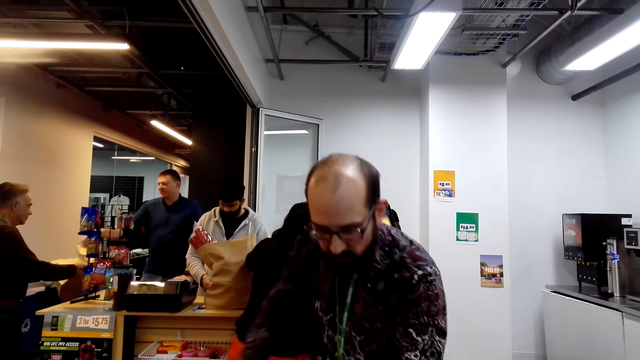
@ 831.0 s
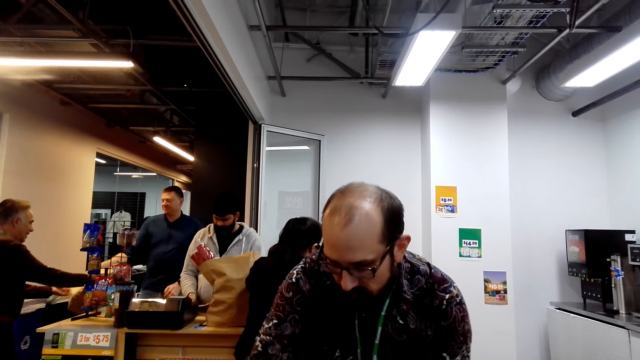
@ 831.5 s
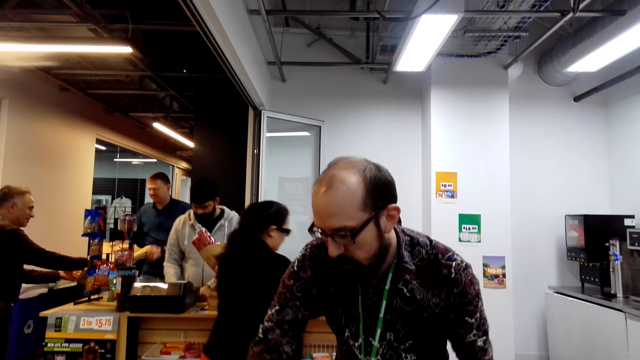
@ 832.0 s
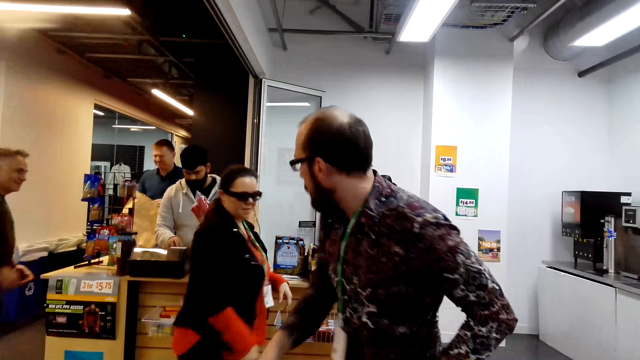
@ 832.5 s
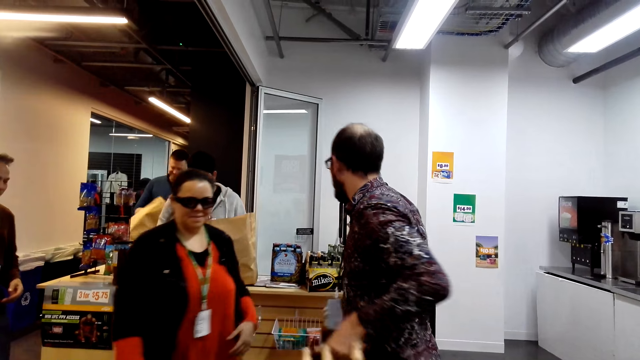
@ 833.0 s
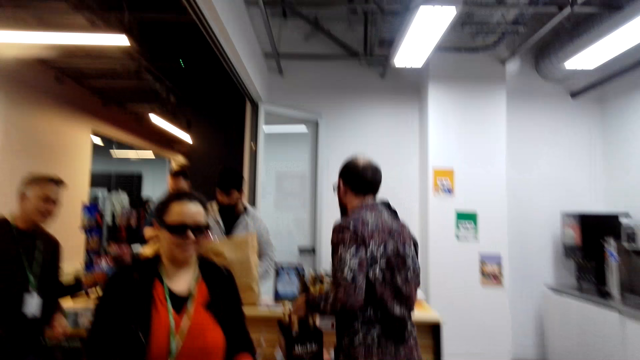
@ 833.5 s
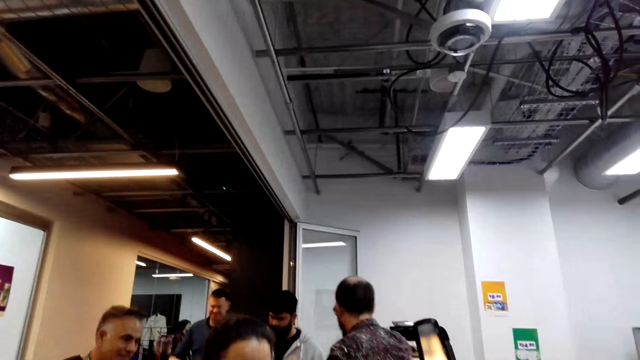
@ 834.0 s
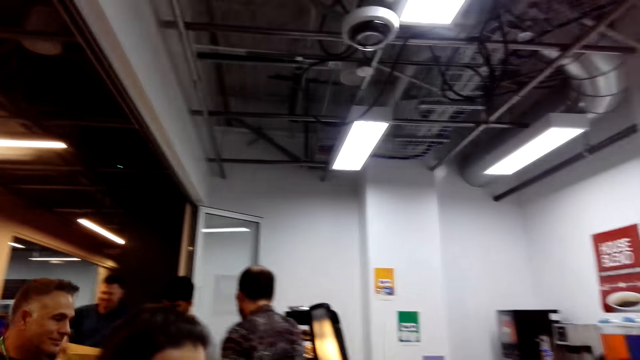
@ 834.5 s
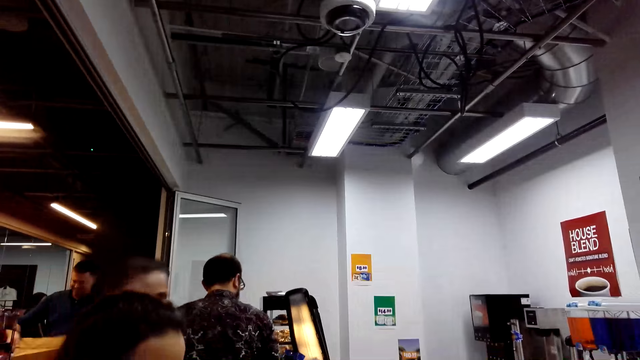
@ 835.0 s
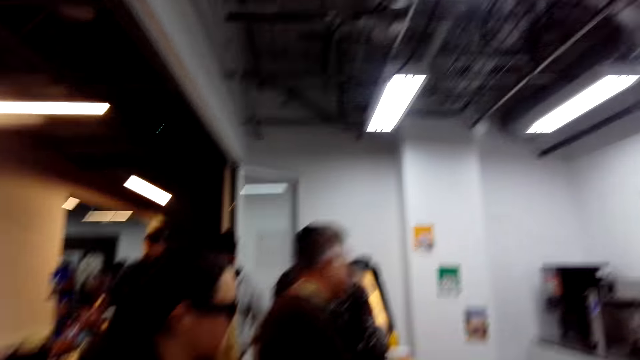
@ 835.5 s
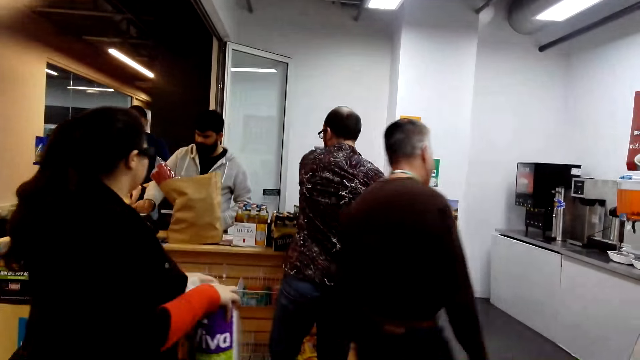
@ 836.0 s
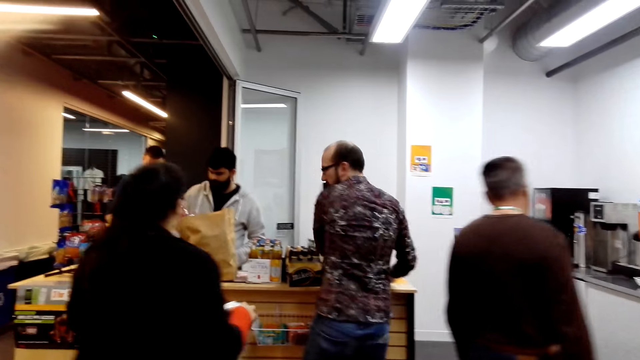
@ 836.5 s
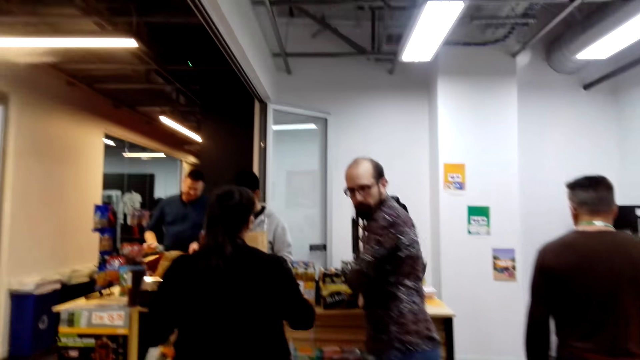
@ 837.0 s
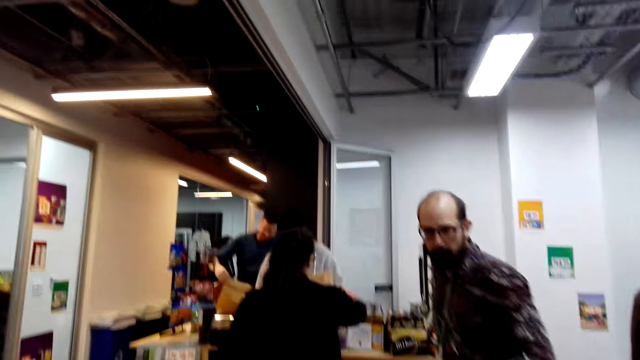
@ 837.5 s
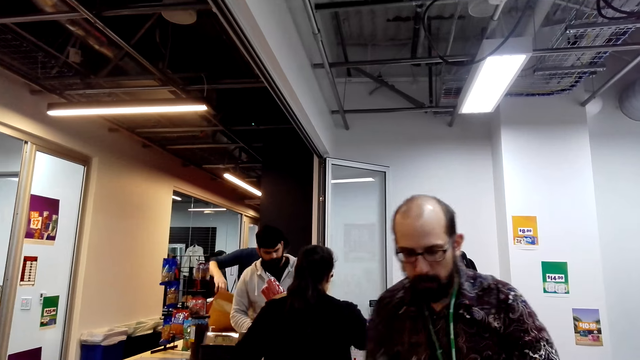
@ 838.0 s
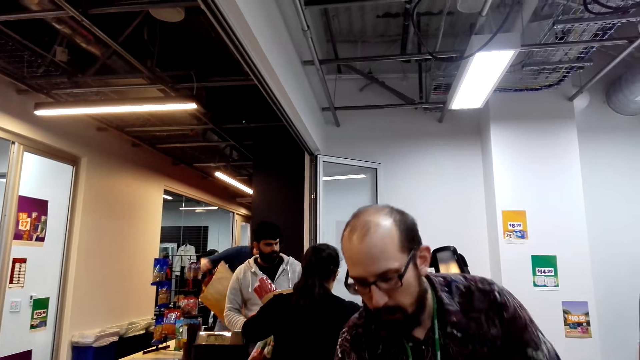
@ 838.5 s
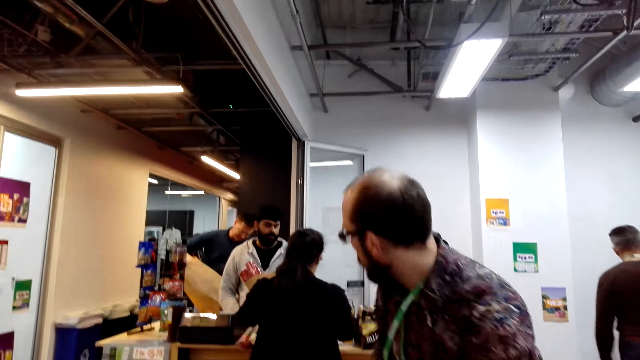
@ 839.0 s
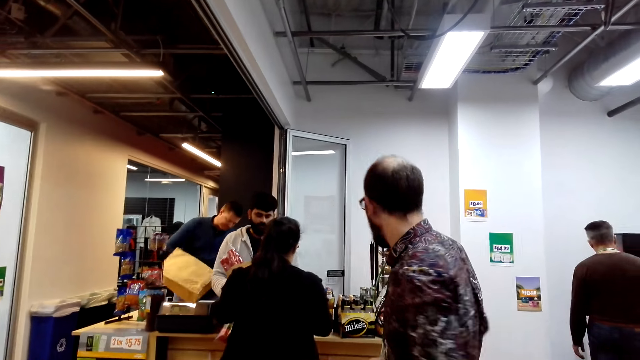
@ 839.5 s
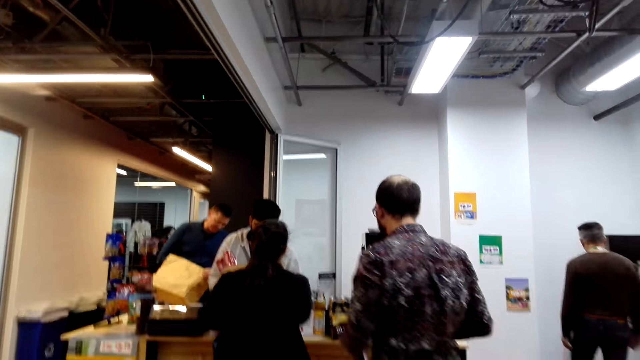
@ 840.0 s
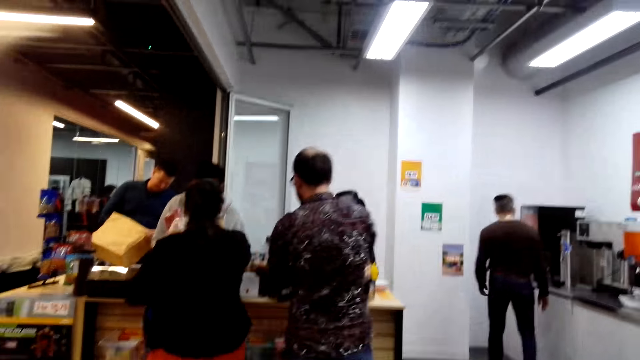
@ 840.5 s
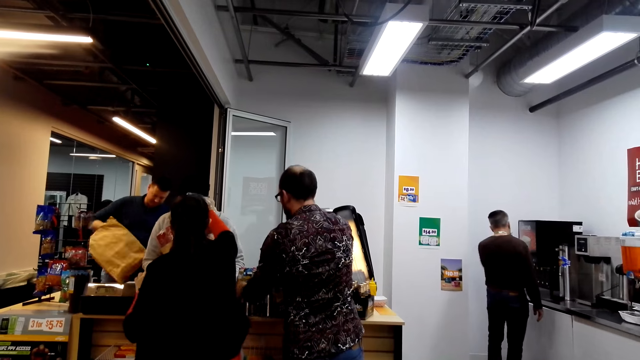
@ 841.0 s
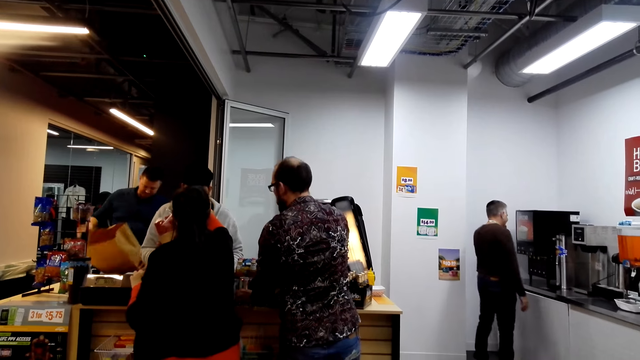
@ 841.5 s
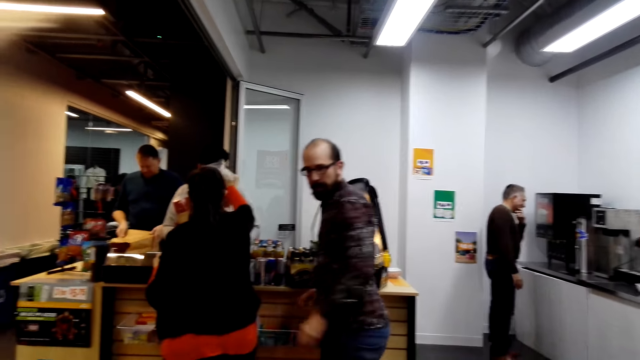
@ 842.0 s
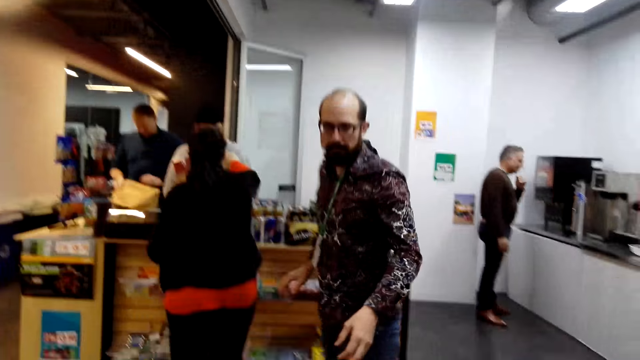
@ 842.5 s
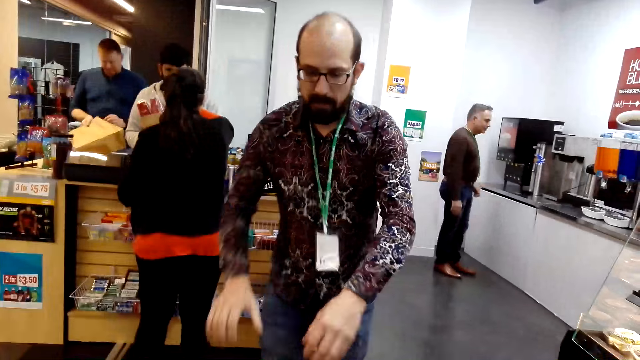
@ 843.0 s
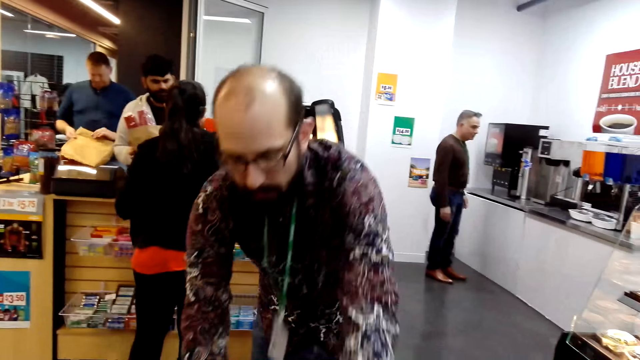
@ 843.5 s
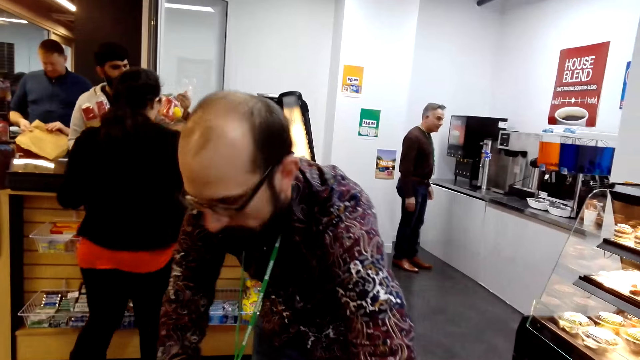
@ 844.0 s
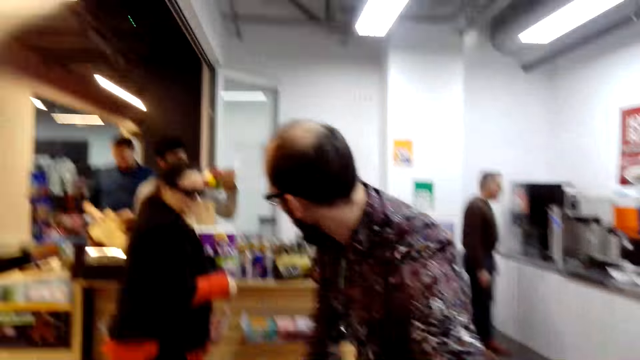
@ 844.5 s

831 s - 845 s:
A man moves the hand. Another man picks up a bag. A third man lifts a bottle. A woman moves. The first man walks. The woman lifts something. The third man picks up something. The first man walks. The third man picks up something.

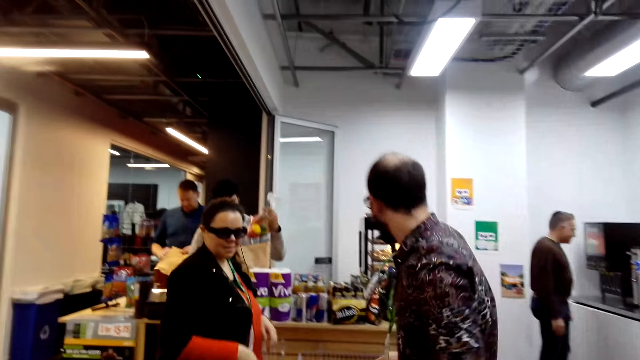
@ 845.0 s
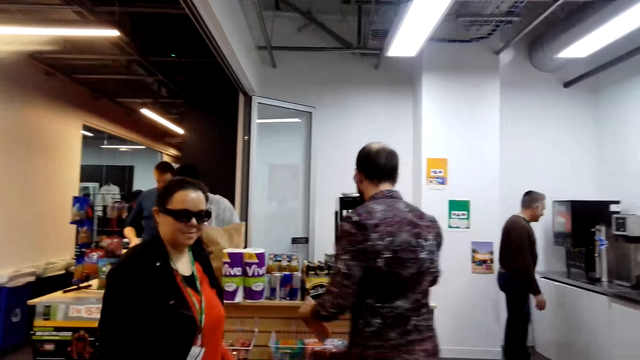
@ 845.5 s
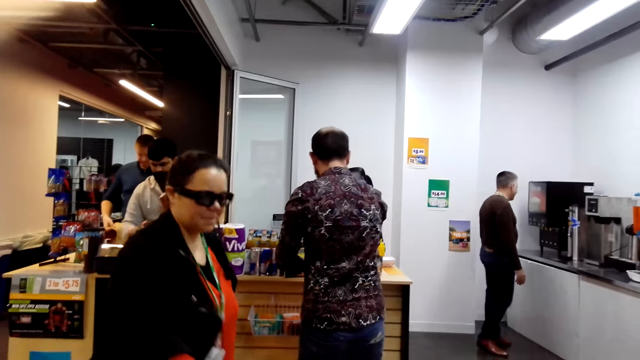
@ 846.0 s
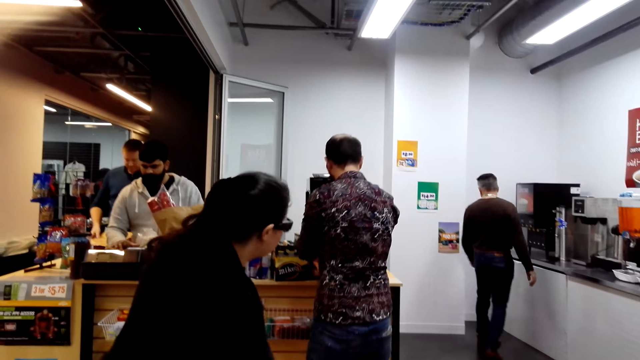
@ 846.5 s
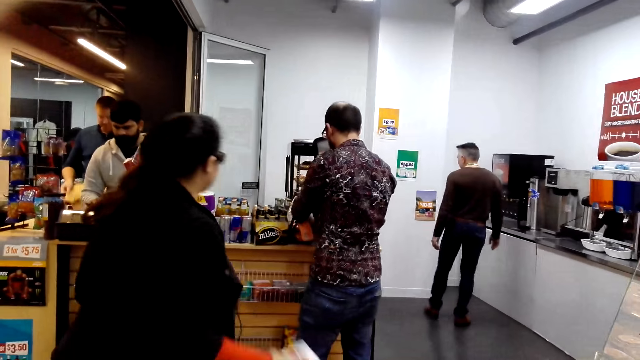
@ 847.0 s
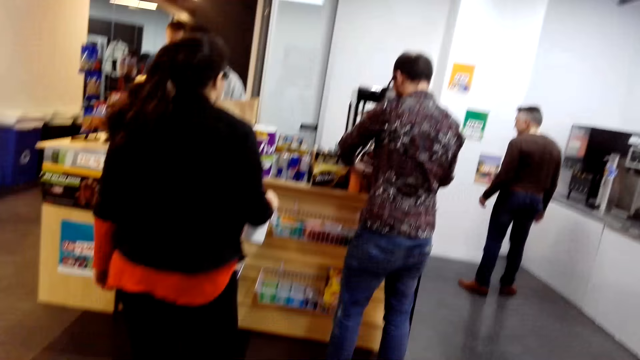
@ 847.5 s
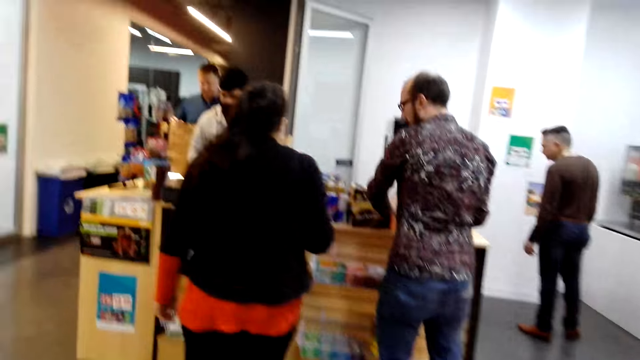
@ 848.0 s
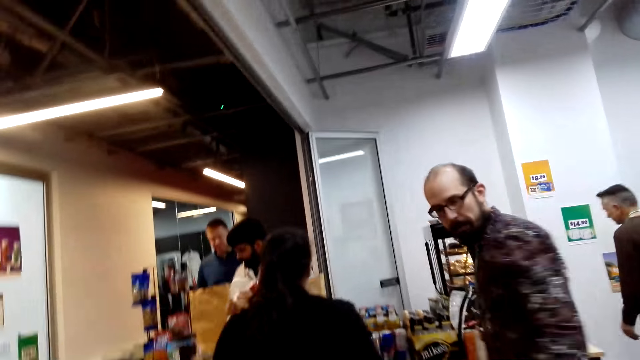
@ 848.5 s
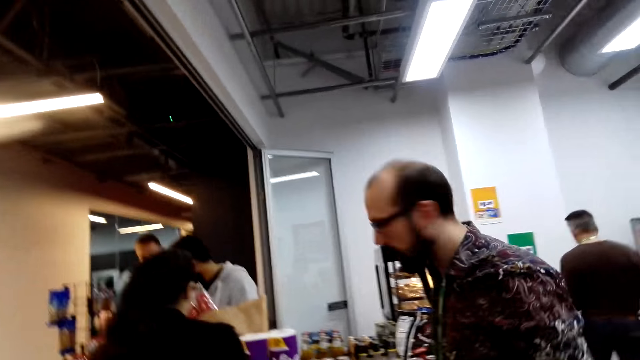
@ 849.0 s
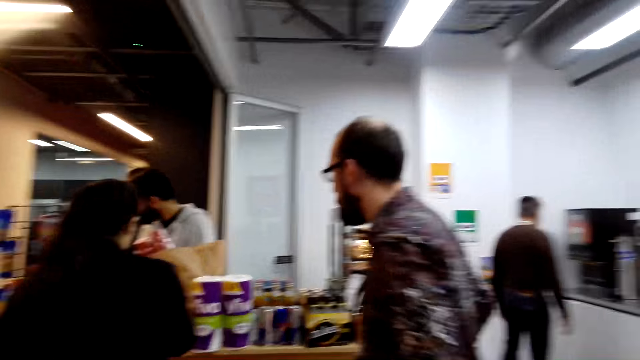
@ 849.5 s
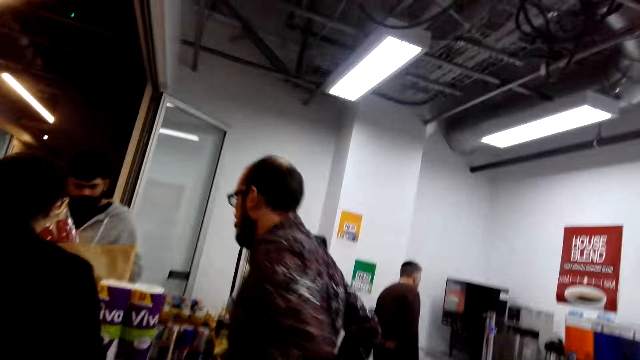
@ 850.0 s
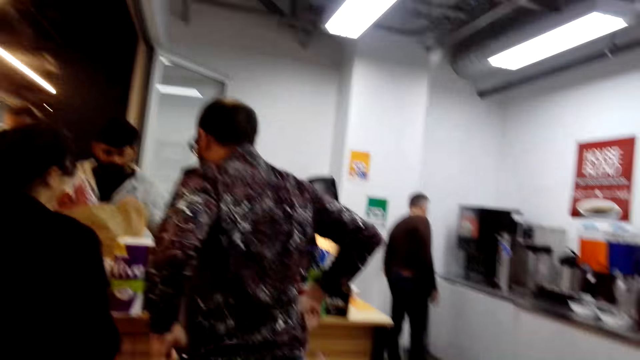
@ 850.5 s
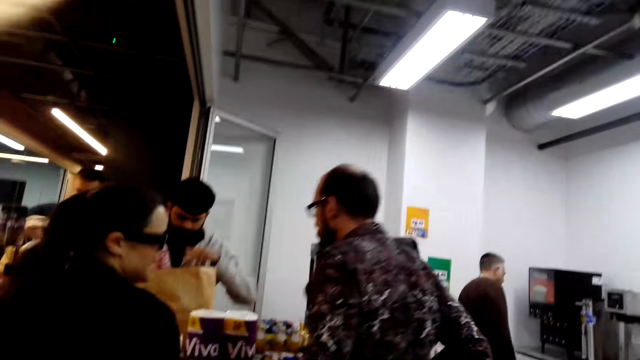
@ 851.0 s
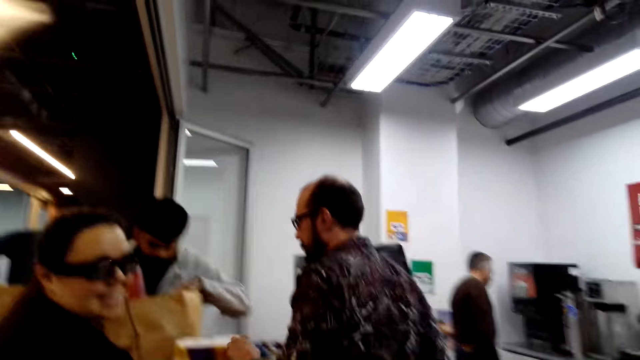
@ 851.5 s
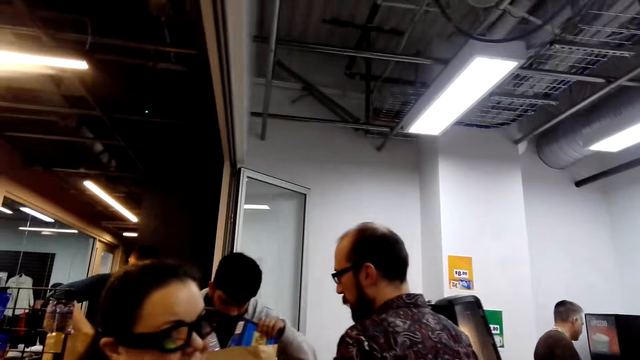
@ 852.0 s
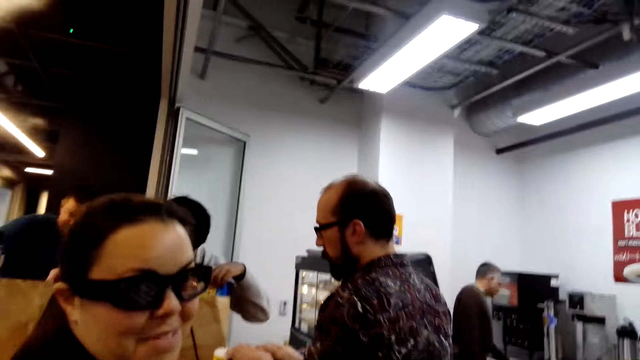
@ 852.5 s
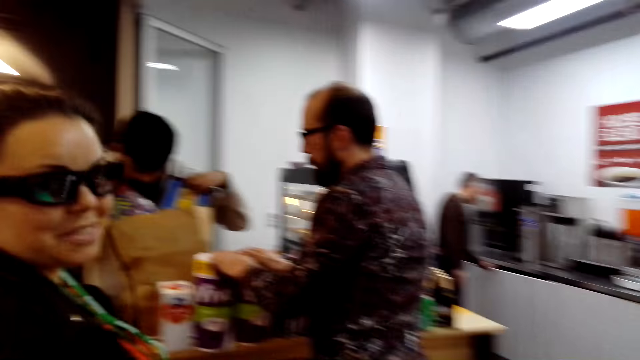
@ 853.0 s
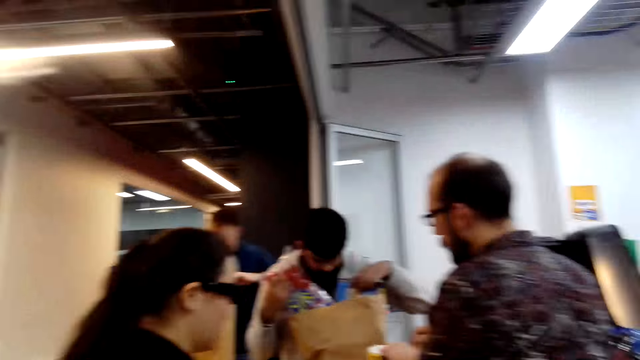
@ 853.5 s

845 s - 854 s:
A woman picks up something. A cashier moves items. The woman looks at the back.
